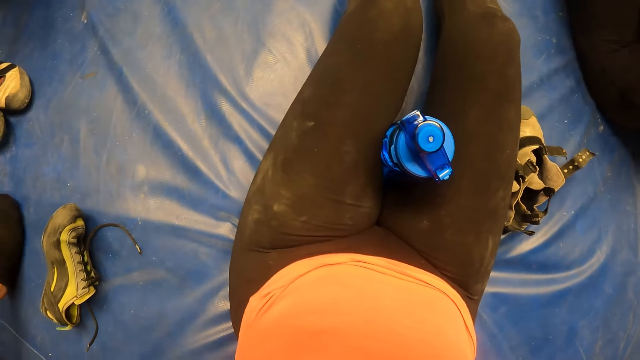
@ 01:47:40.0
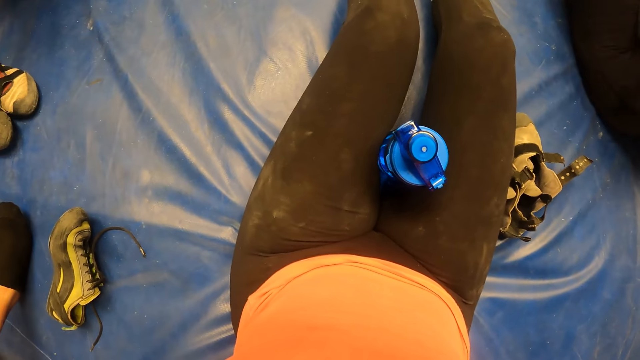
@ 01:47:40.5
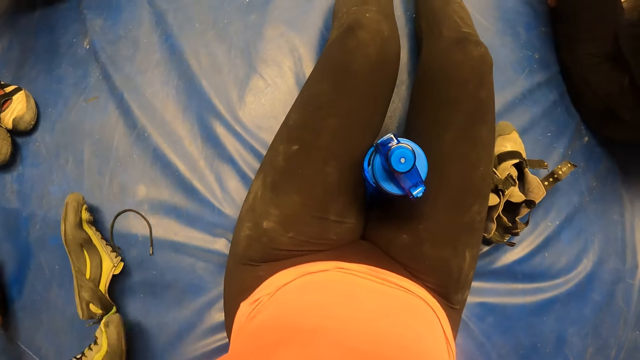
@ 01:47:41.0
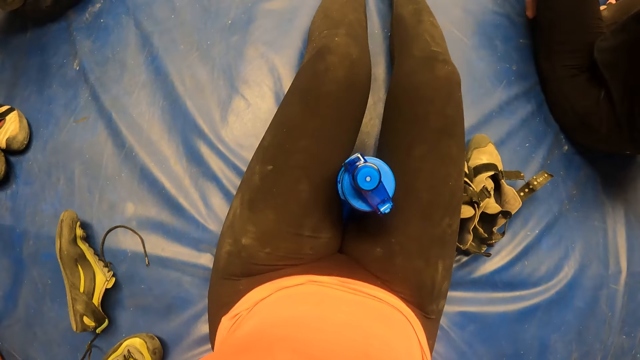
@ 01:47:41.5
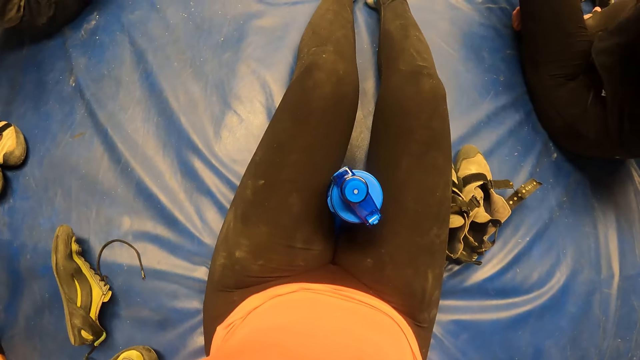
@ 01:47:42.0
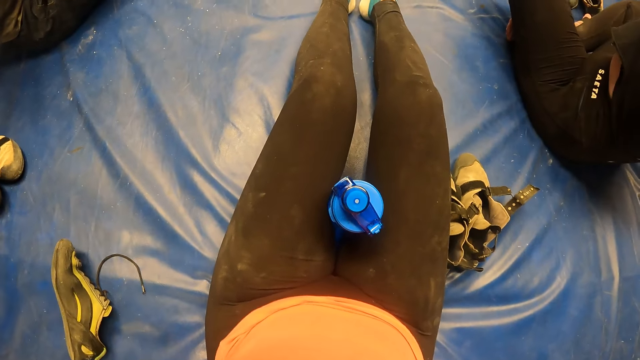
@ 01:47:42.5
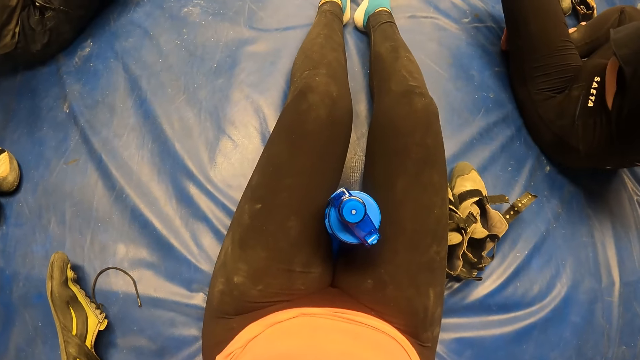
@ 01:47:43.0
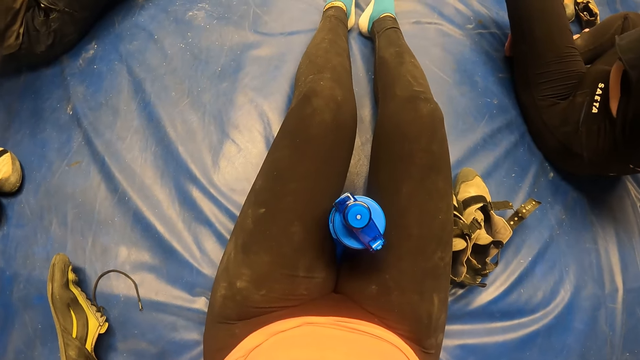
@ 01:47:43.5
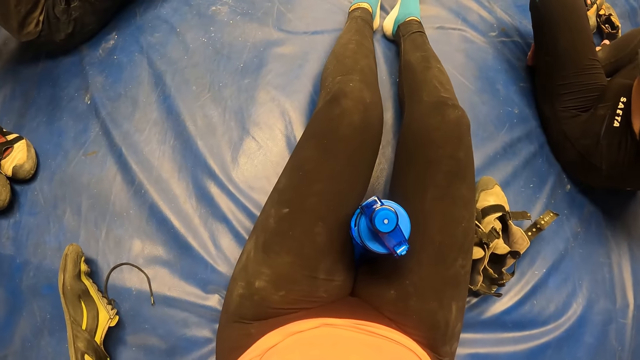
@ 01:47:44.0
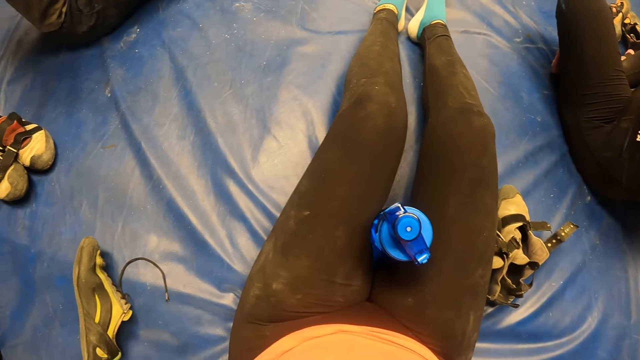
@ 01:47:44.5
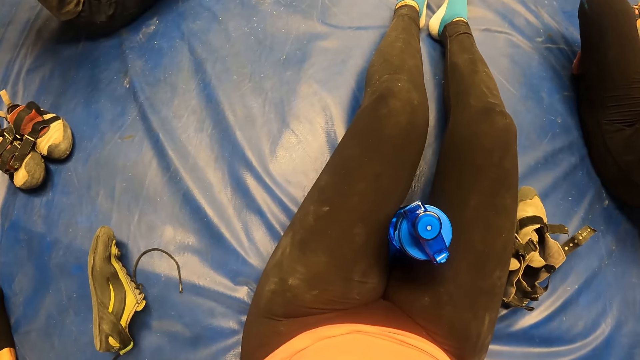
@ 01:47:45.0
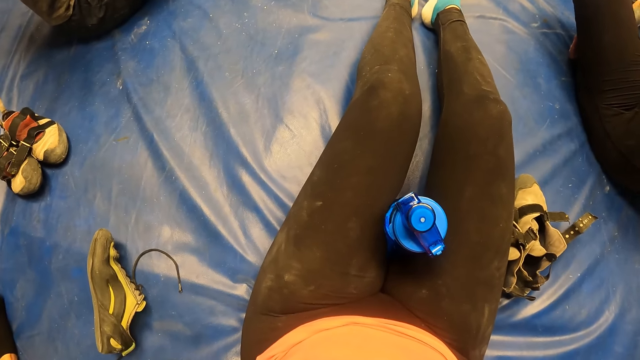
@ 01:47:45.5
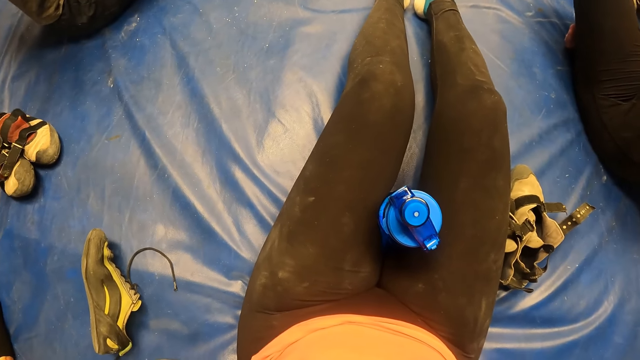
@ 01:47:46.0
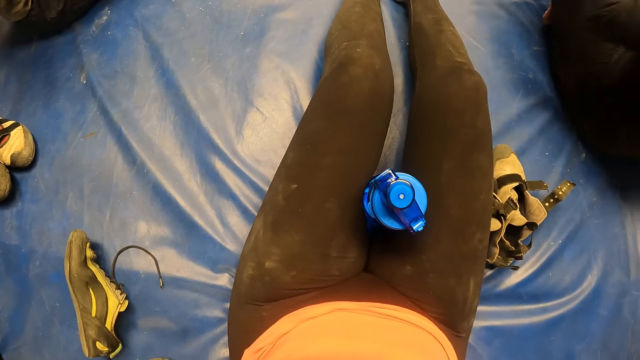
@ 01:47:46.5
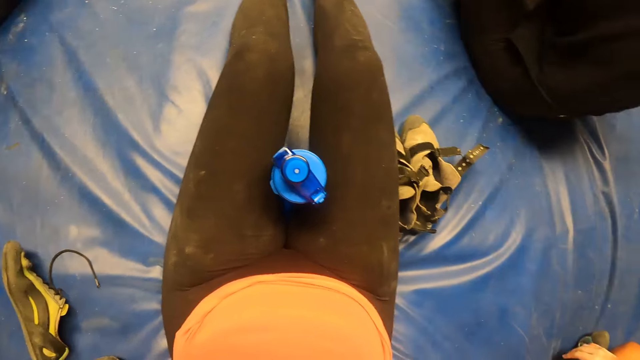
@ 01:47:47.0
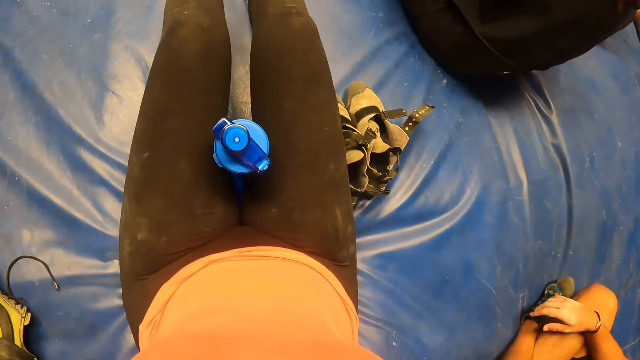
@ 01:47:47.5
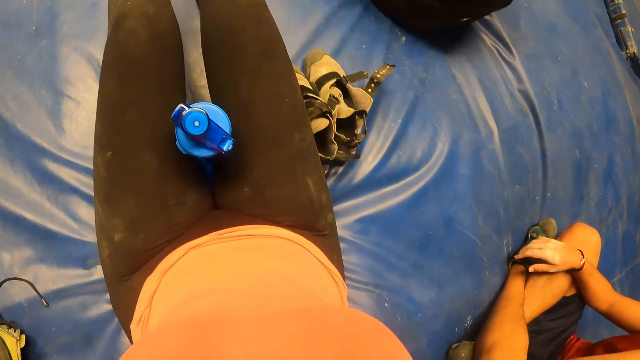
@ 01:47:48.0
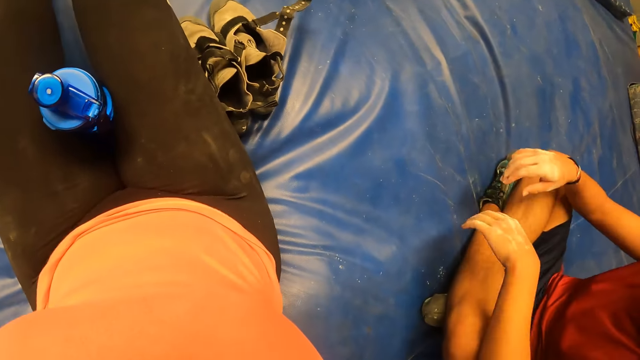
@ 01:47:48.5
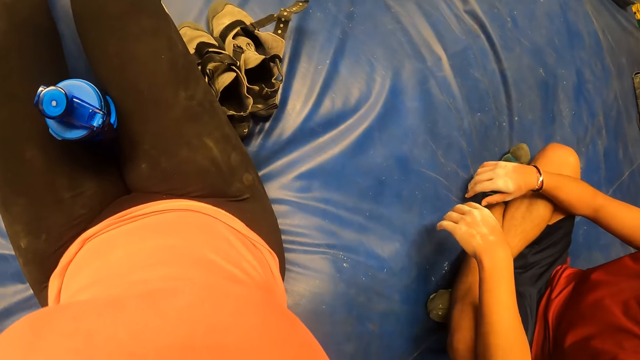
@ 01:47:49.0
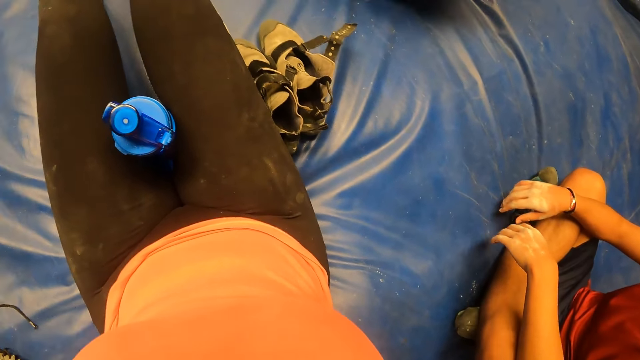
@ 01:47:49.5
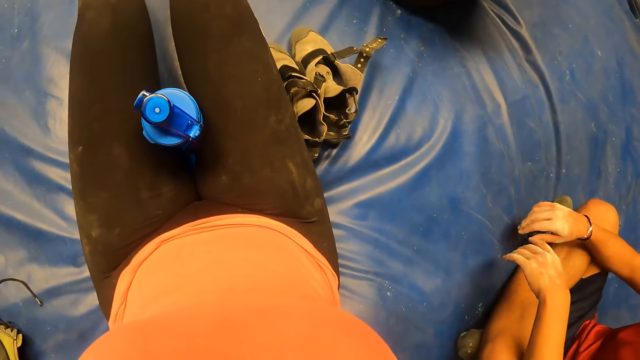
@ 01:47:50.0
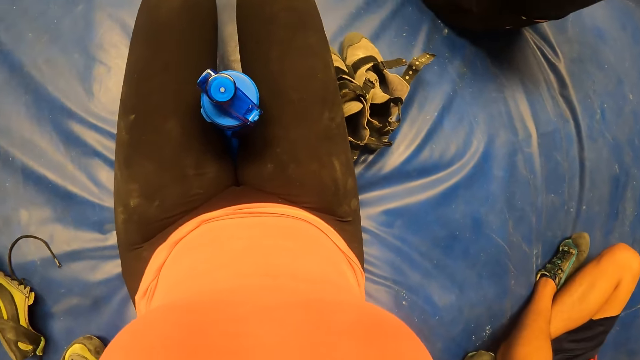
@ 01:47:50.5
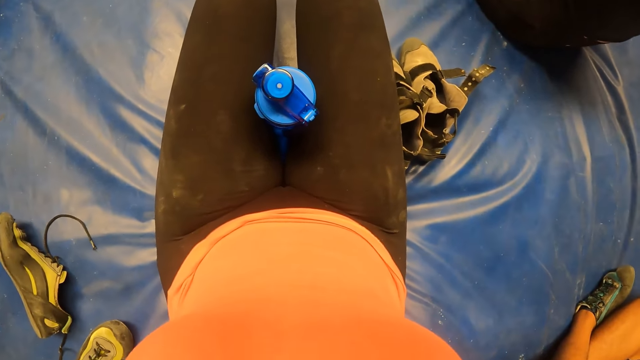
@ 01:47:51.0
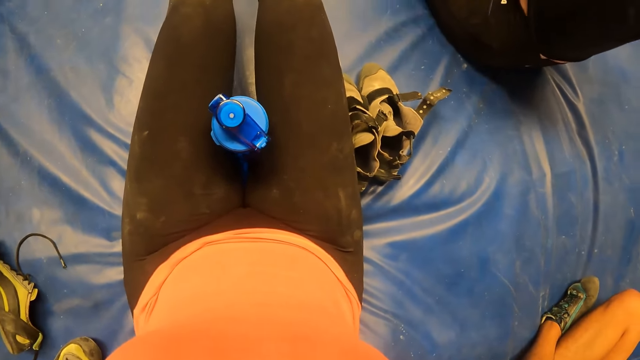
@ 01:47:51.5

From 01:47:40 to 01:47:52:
The camera wearer looks around.

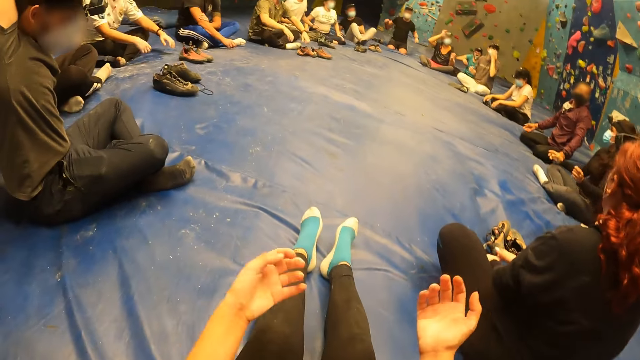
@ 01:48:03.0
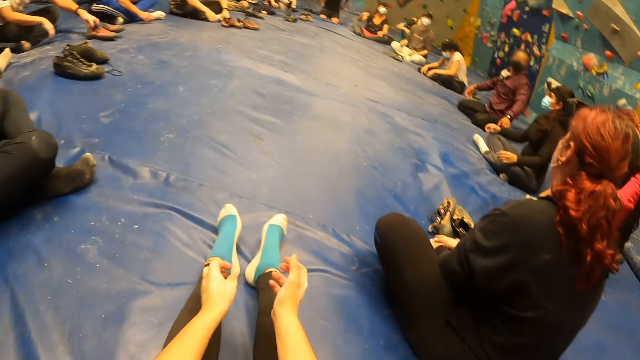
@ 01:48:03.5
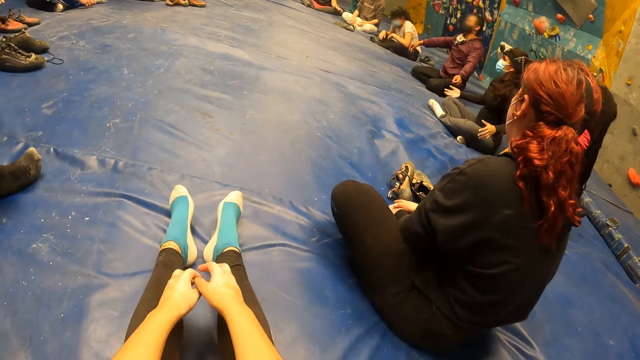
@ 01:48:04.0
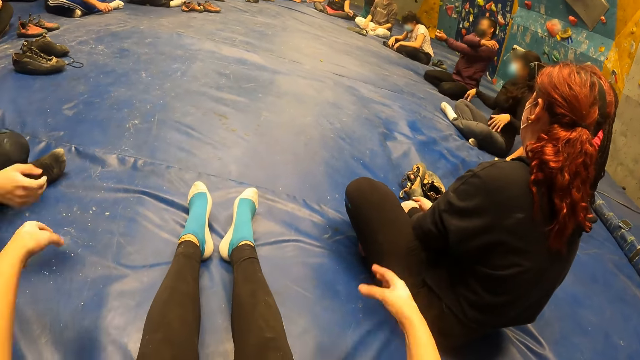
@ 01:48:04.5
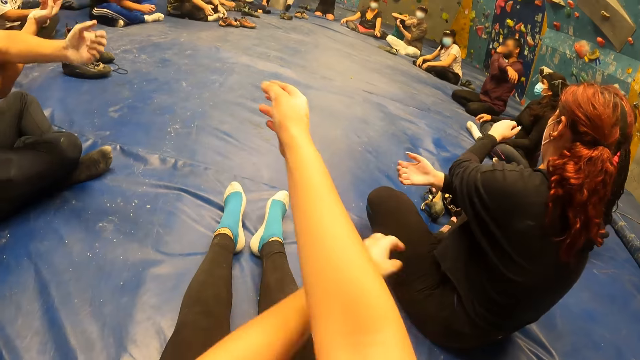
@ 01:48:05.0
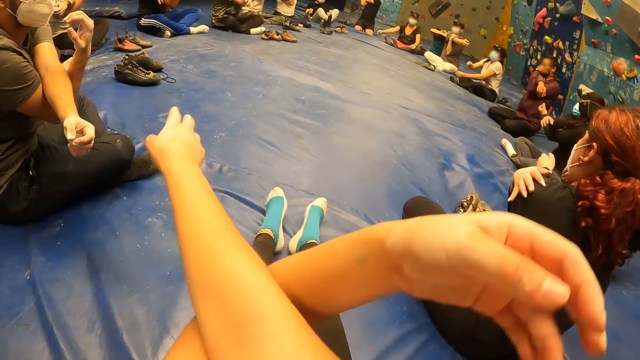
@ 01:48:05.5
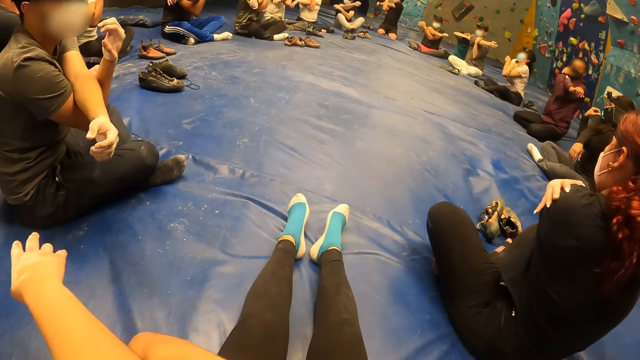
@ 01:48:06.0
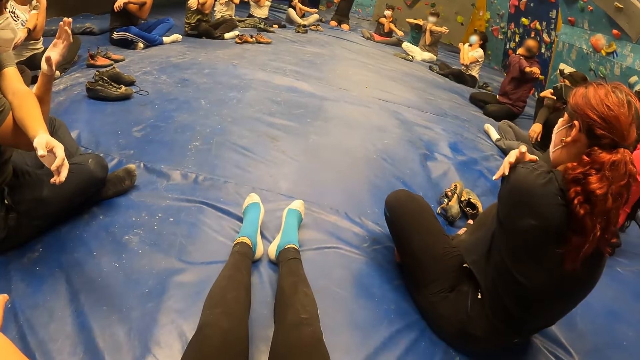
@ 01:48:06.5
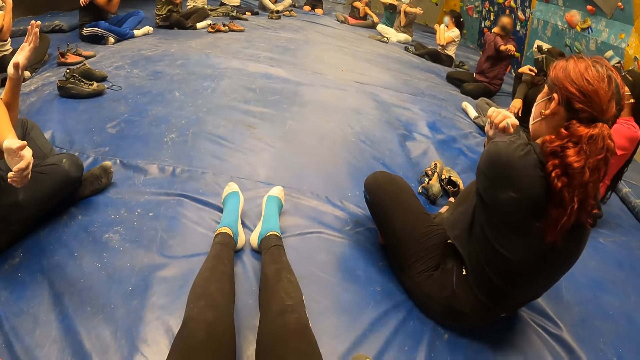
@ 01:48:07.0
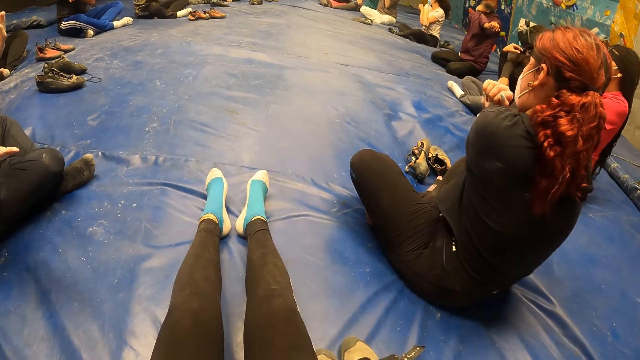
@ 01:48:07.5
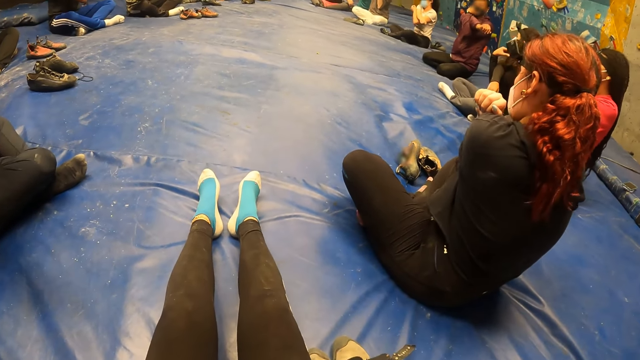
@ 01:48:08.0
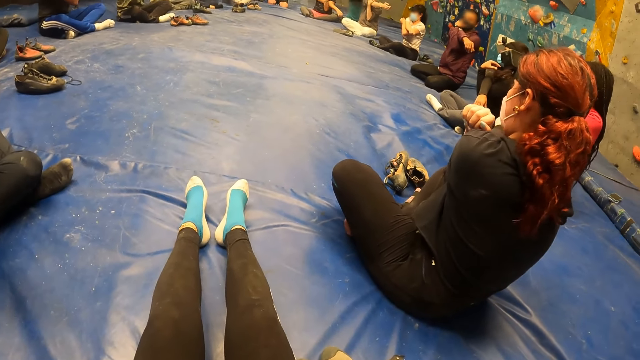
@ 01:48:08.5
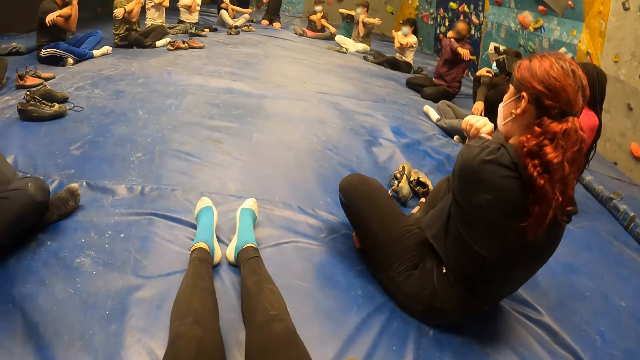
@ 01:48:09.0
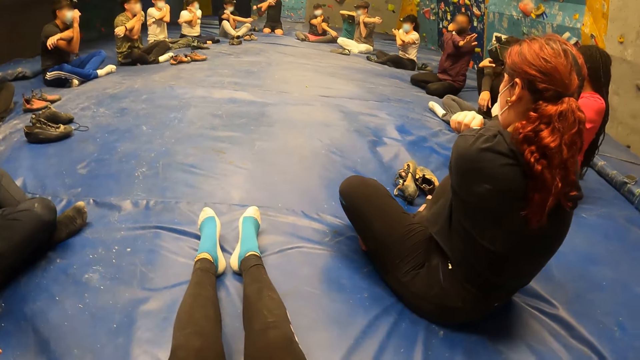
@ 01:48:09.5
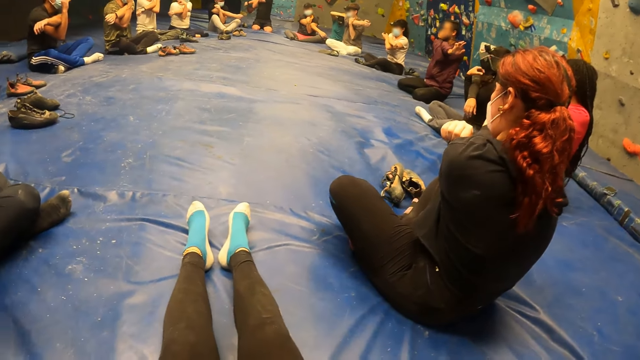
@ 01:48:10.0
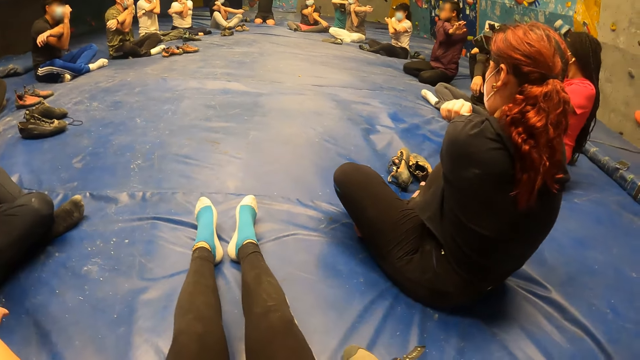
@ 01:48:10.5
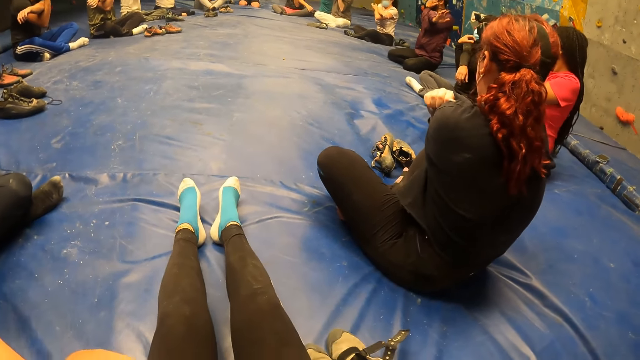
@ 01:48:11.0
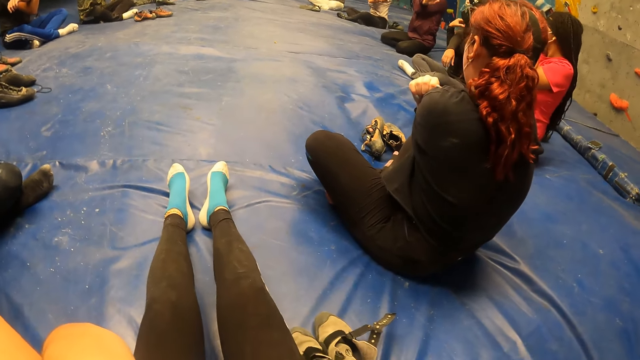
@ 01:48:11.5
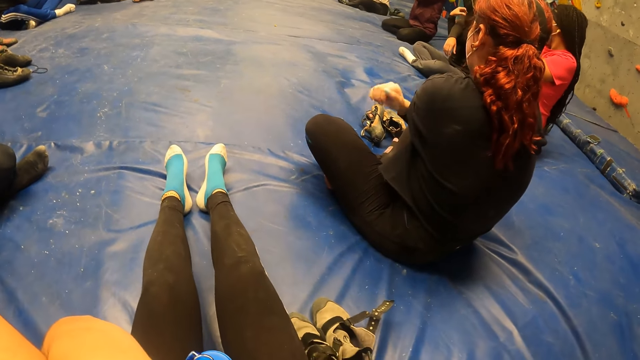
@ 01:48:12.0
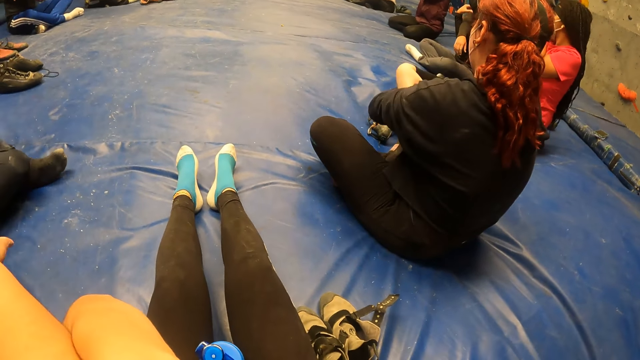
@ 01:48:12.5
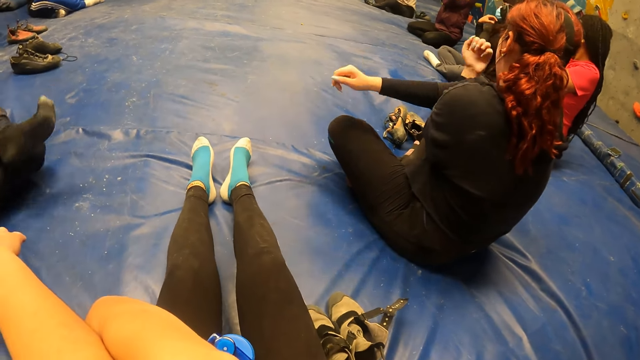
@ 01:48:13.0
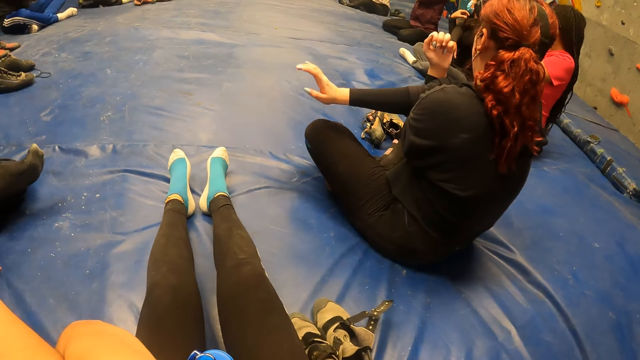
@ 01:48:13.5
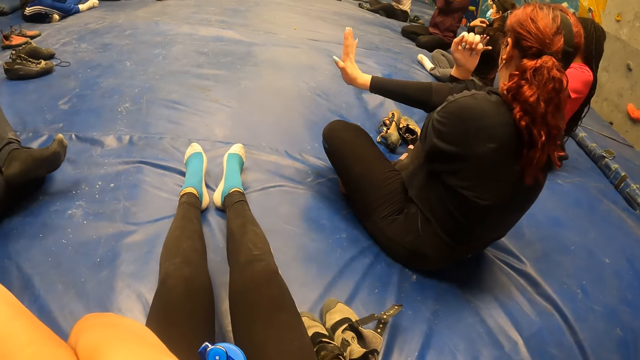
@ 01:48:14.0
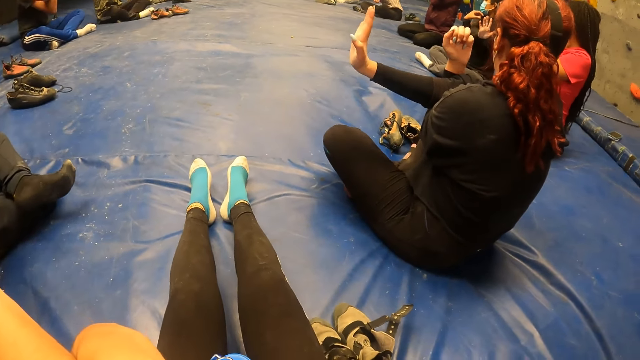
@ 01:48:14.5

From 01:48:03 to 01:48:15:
The camera wearer drops her hands down. She looks at other sportspersons and stretches out her hands. She moves her hands with the group of people in the gym. She crosses her hands. She places her right hand on her left elbow with the group of people in the gym. She looks at other sportspersons.
